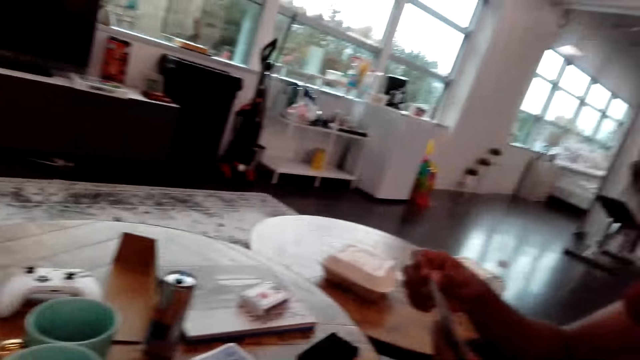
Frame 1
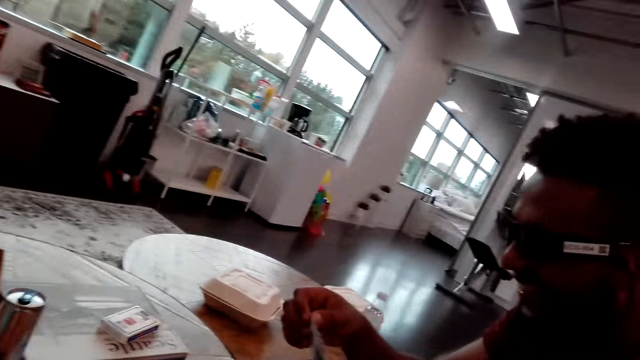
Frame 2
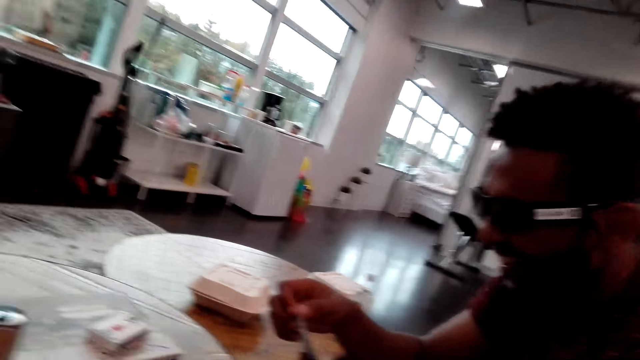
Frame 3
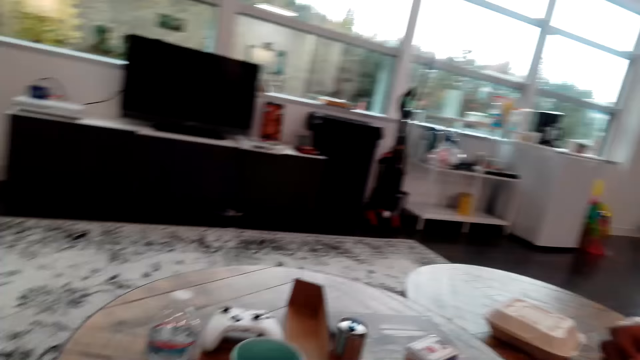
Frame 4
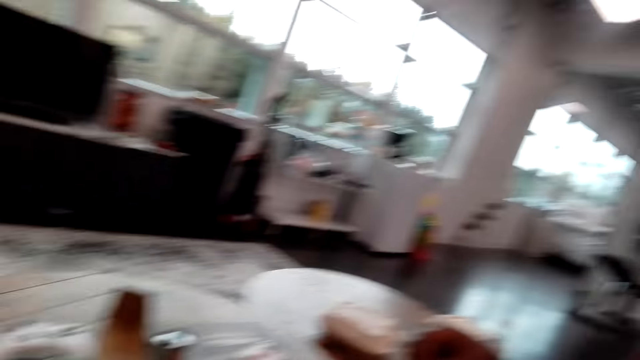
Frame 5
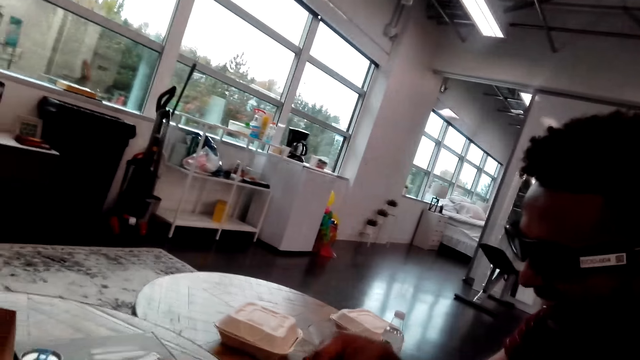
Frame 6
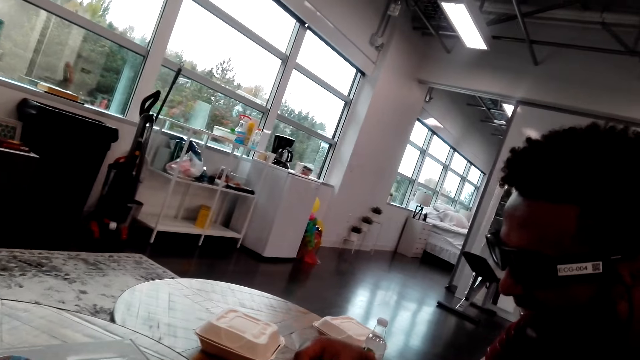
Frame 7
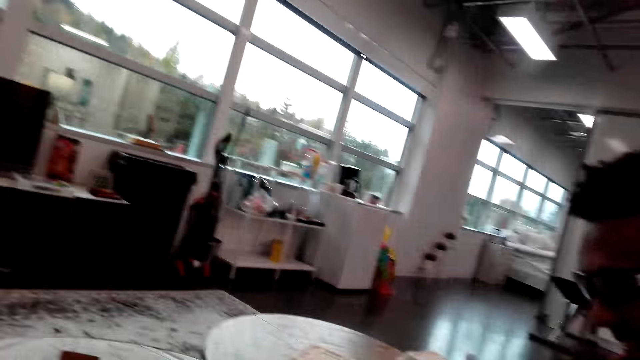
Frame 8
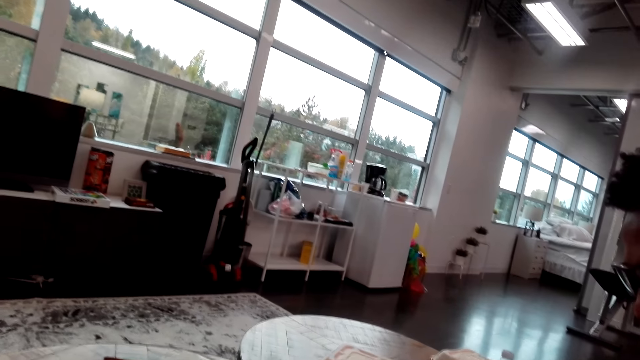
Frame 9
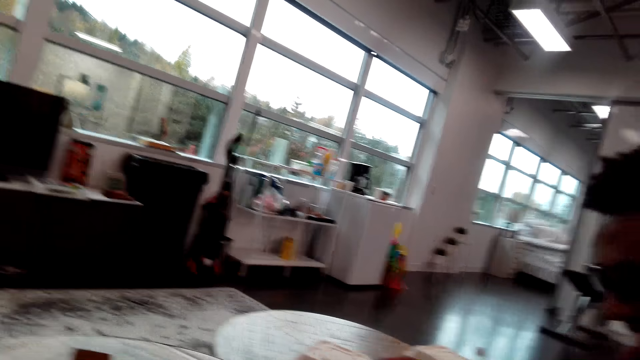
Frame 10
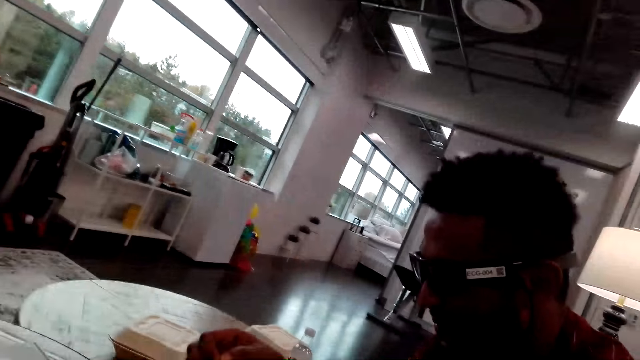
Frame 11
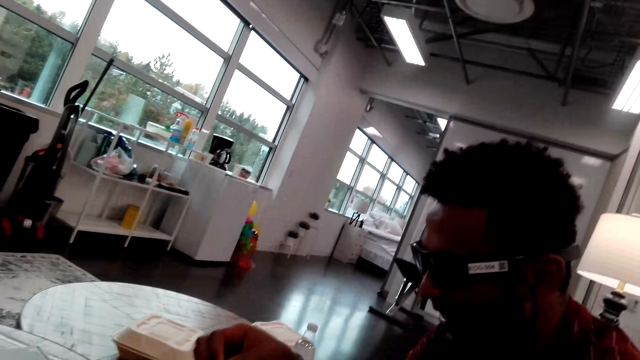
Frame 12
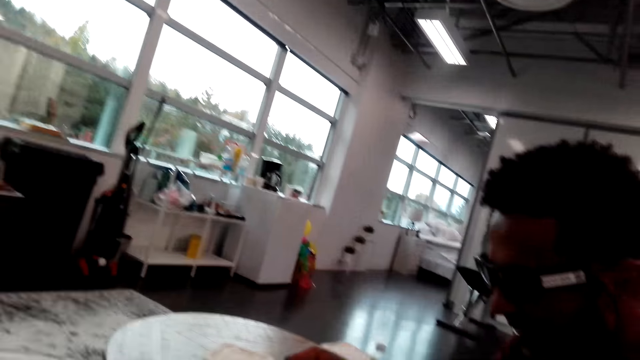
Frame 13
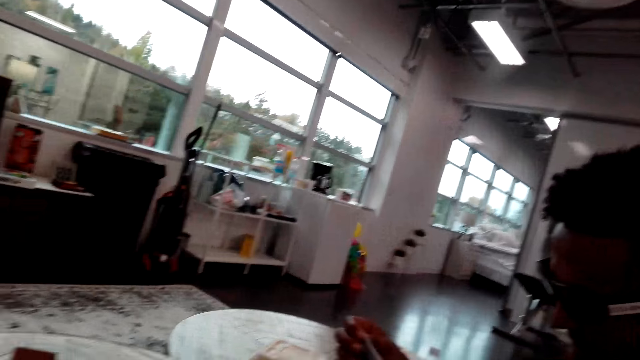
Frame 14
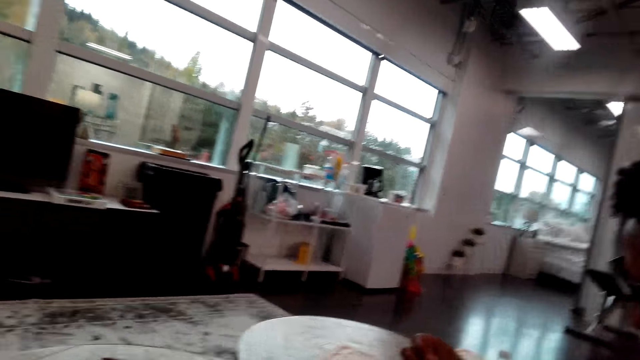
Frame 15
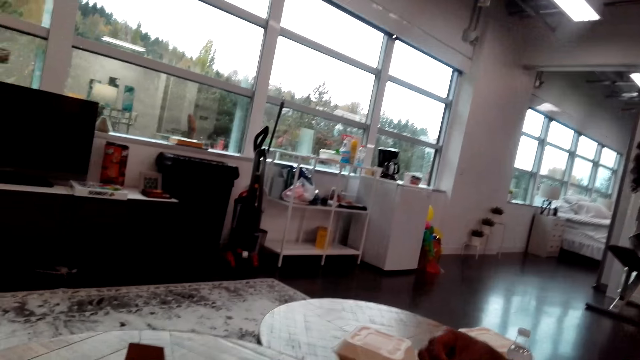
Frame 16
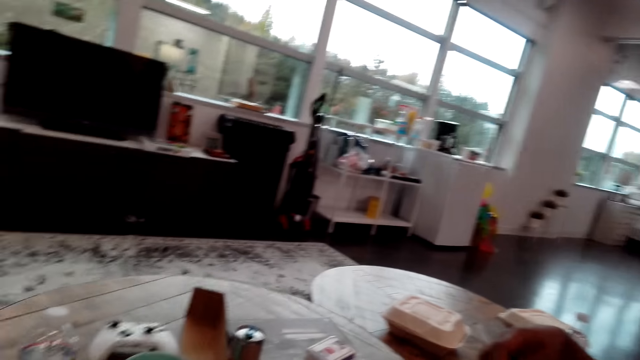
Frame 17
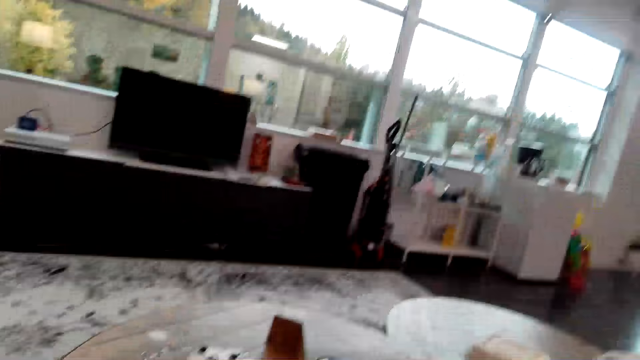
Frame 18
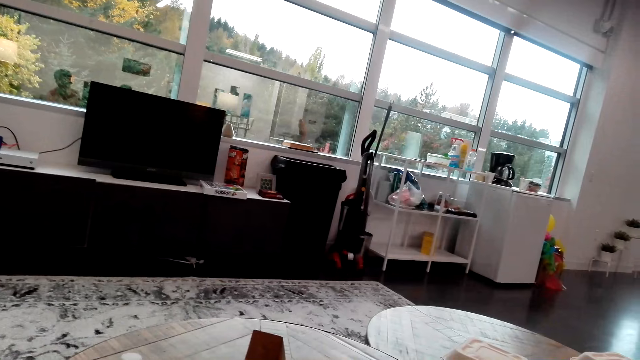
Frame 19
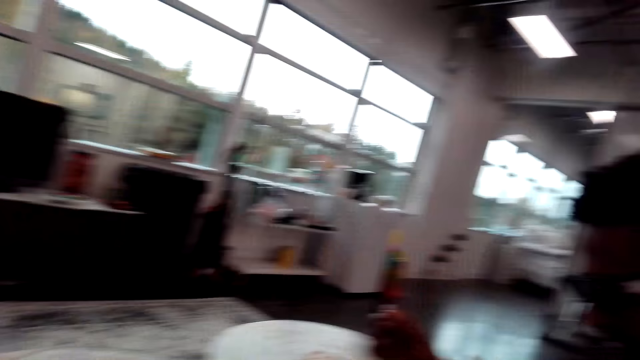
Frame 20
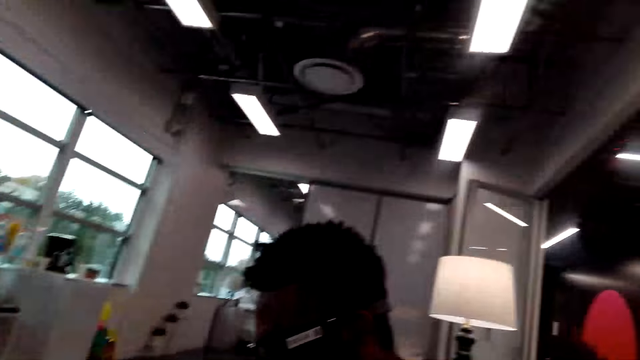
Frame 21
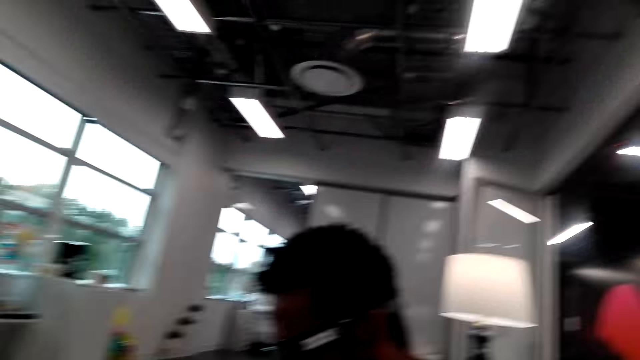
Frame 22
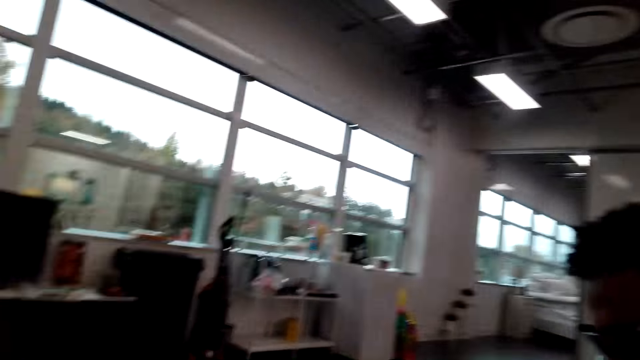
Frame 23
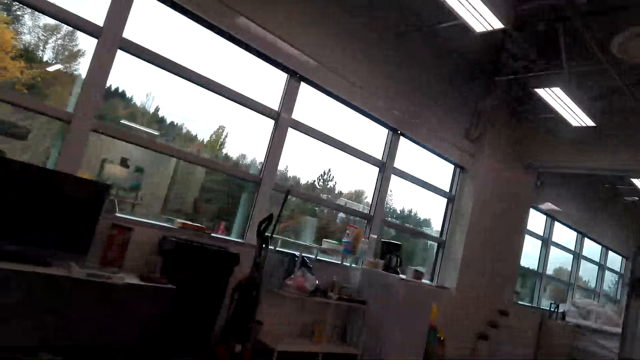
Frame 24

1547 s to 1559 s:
A man arranges the cards.

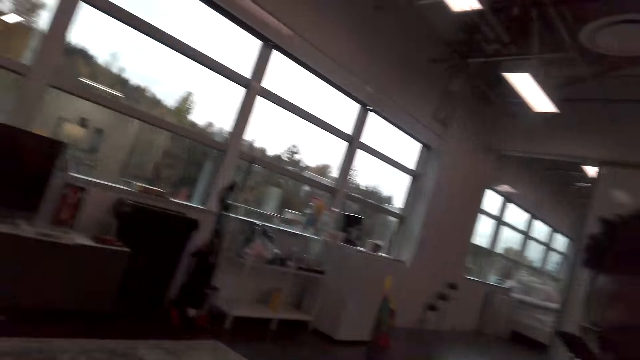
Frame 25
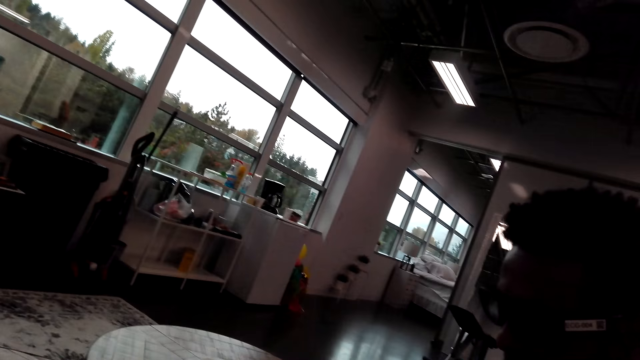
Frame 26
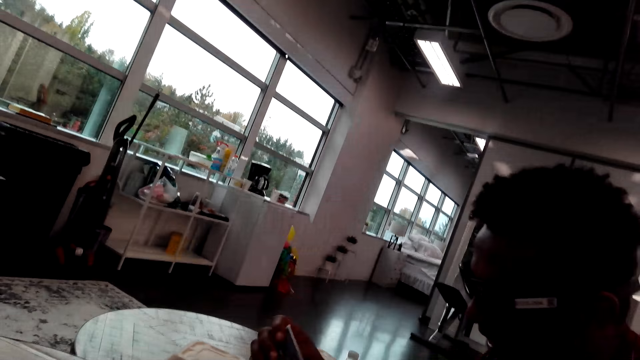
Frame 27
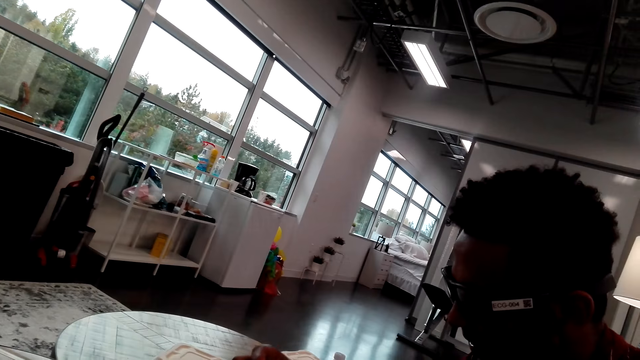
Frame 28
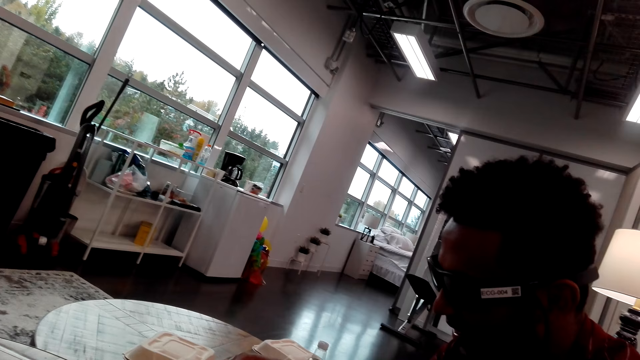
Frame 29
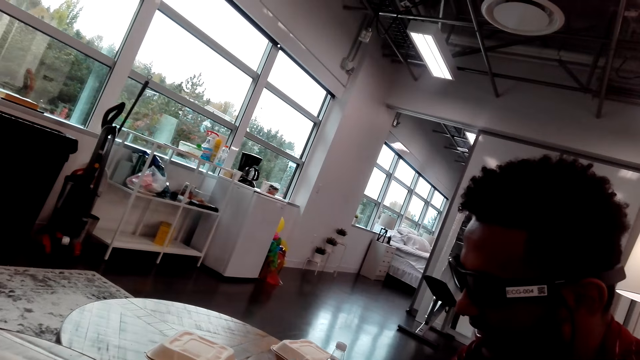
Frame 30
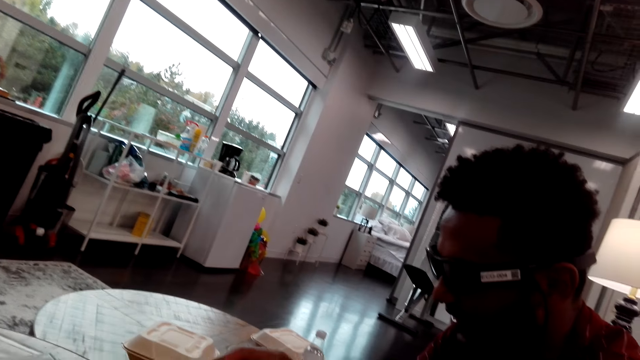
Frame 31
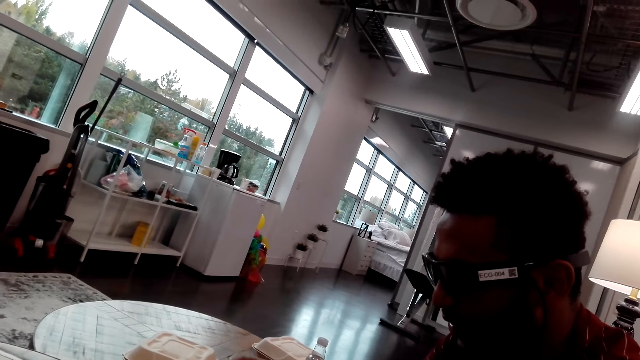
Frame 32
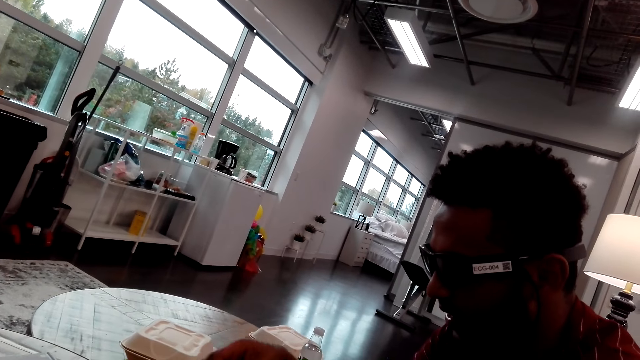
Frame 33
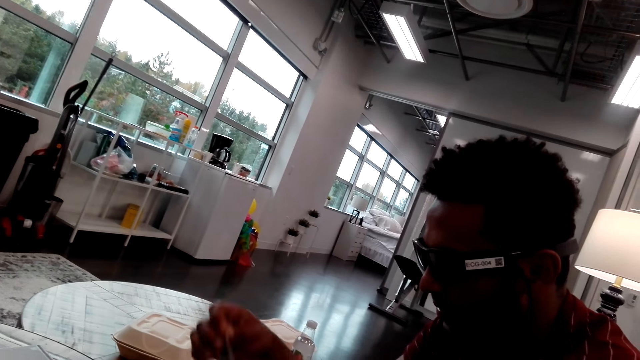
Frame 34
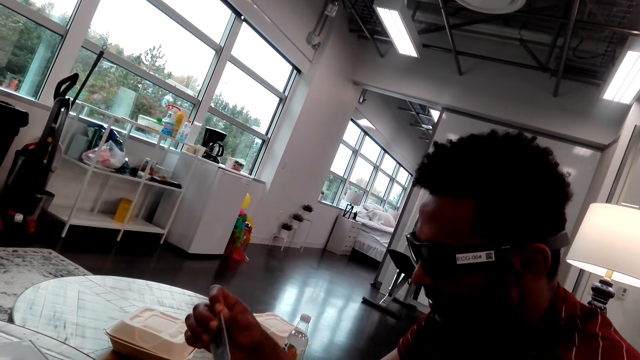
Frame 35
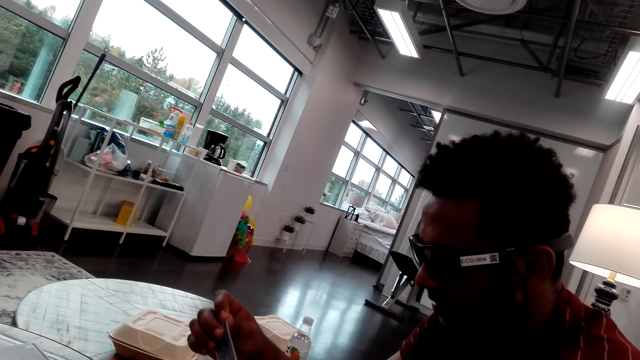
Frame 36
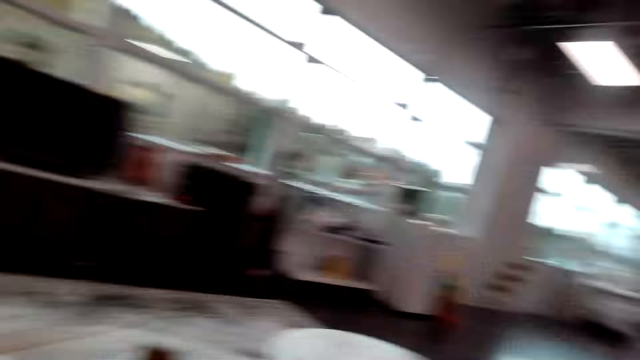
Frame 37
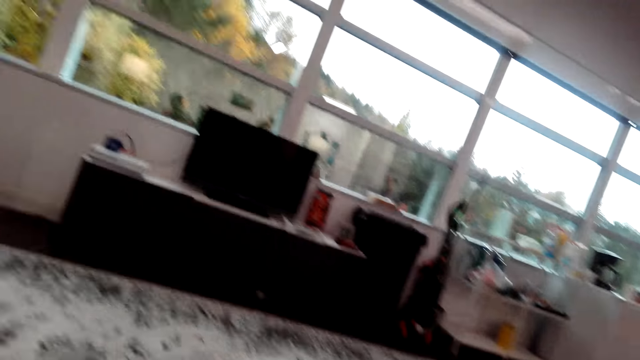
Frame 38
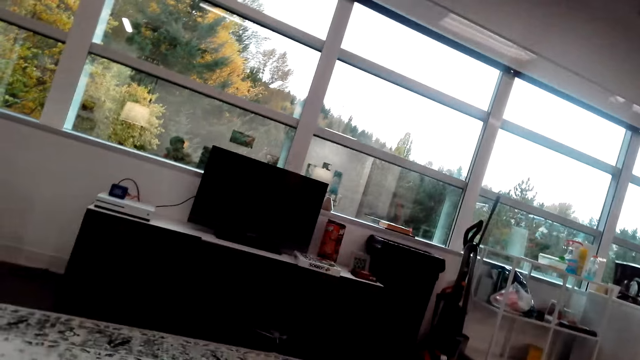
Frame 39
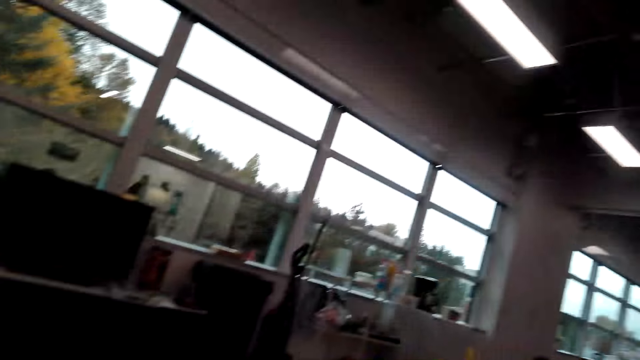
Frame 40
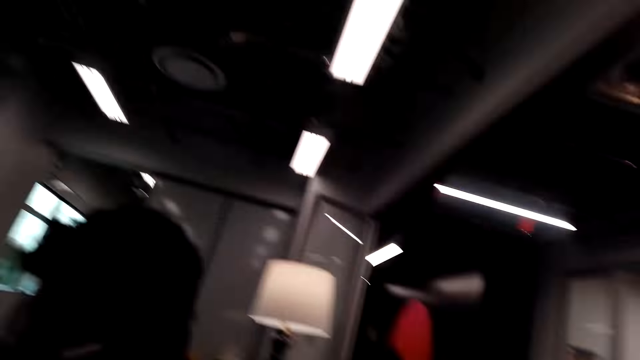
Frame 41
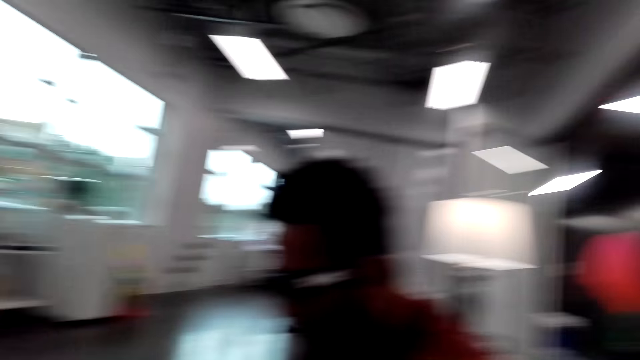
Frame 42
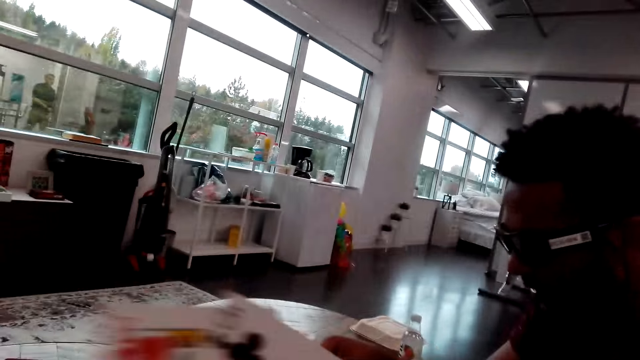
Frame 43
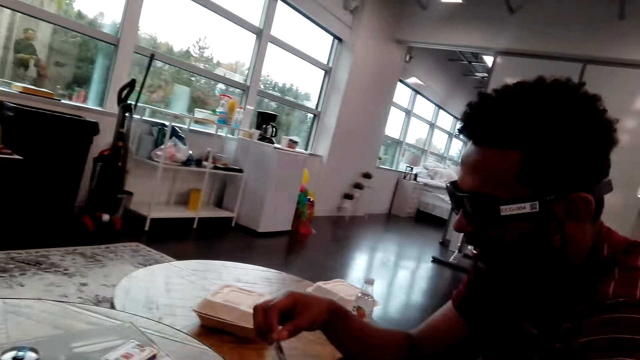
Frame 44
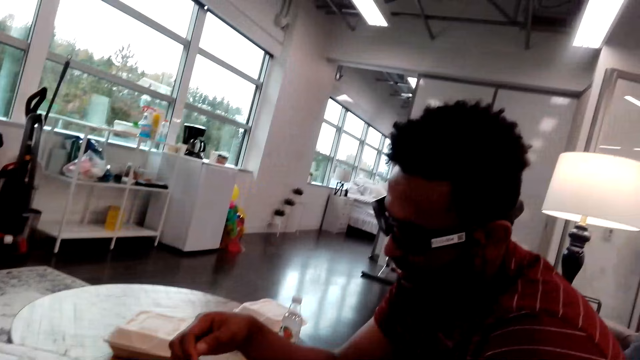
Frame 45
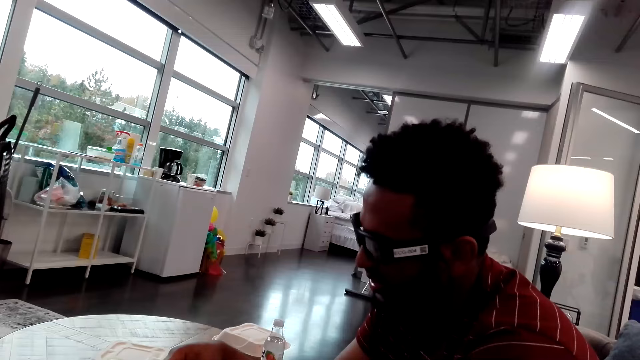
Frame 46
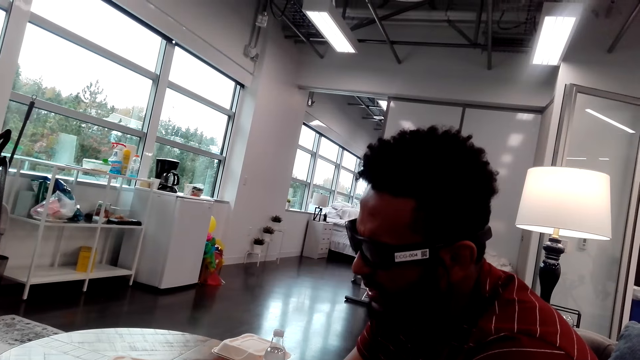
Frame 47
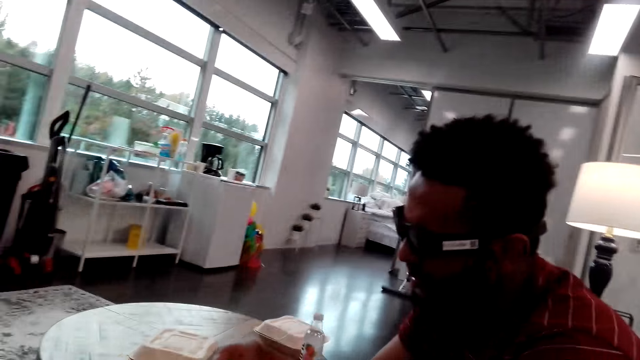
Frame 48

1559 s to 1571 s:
A man arranges playing cards. The camera wearer looks around the room. They hold the cards.
